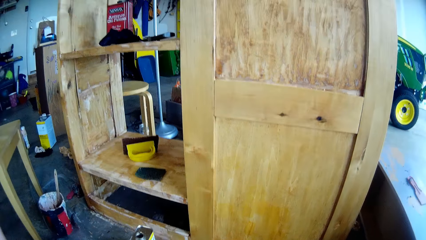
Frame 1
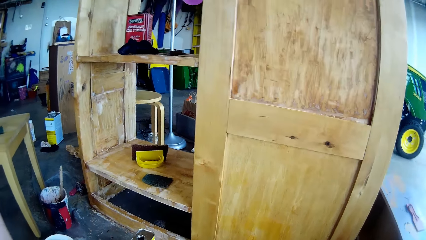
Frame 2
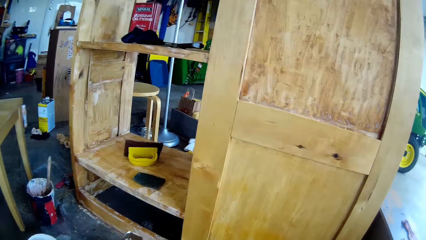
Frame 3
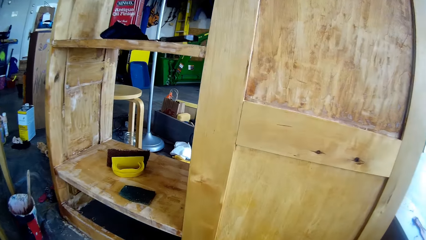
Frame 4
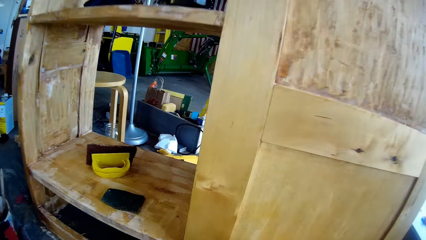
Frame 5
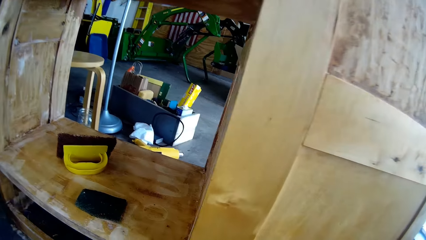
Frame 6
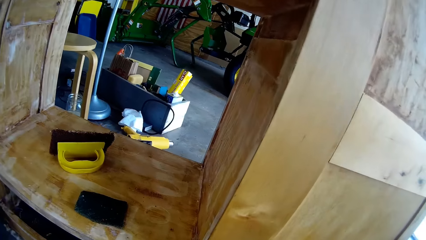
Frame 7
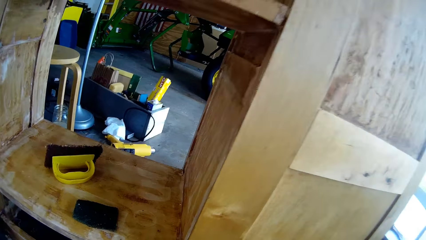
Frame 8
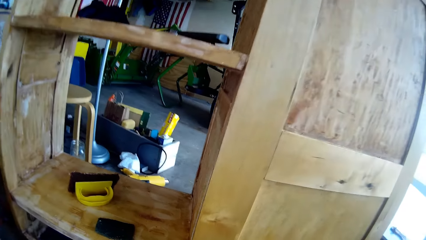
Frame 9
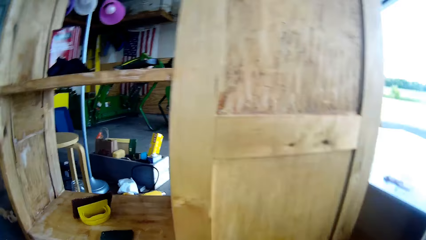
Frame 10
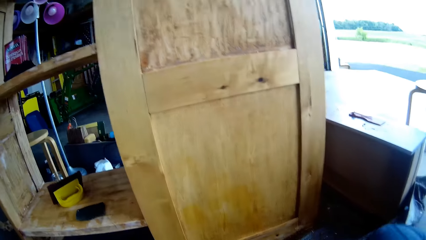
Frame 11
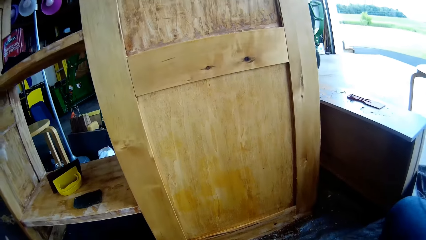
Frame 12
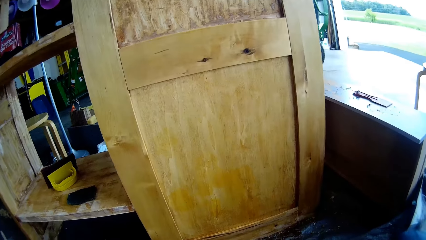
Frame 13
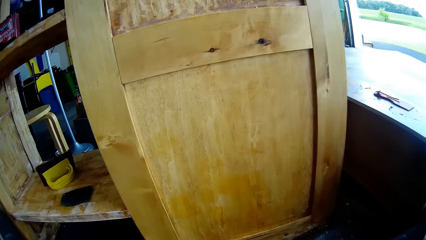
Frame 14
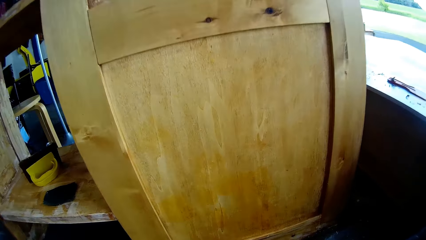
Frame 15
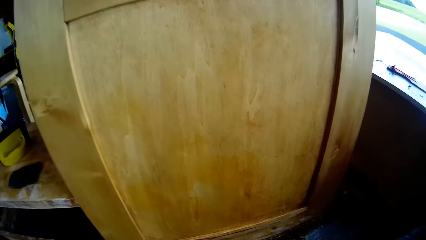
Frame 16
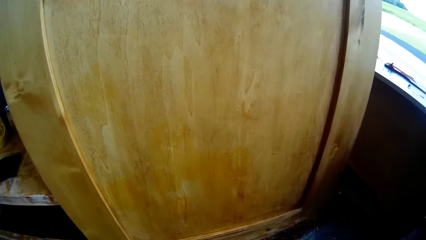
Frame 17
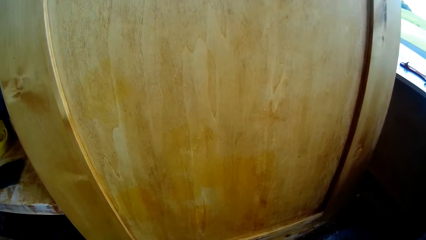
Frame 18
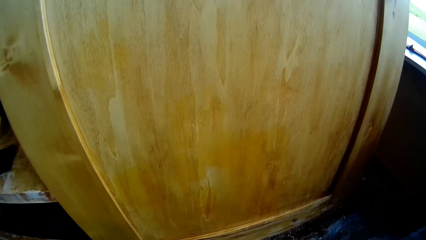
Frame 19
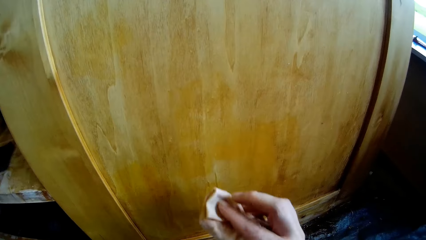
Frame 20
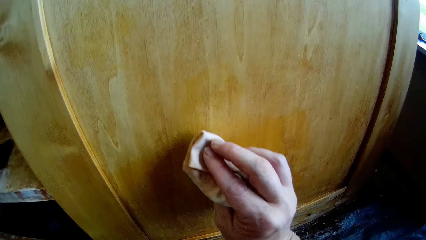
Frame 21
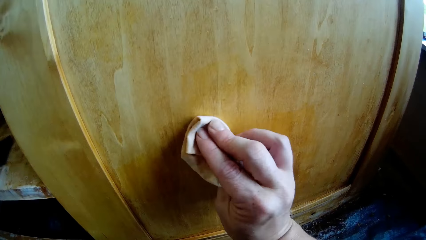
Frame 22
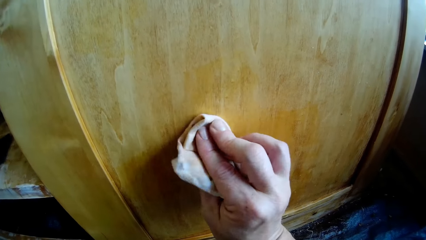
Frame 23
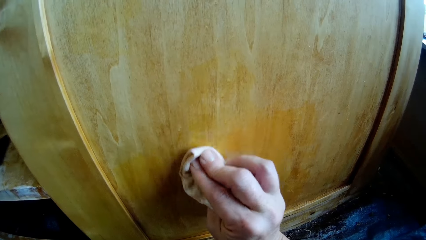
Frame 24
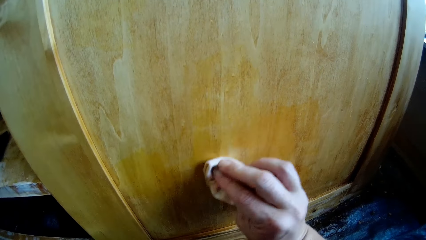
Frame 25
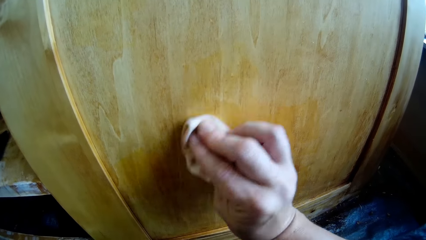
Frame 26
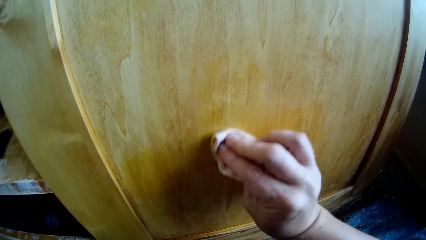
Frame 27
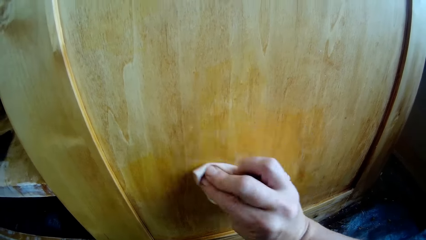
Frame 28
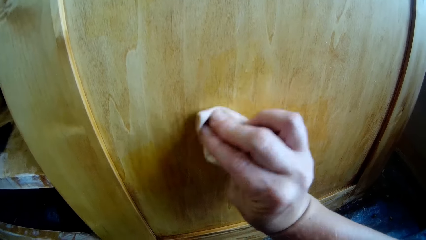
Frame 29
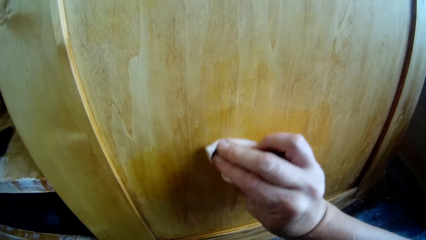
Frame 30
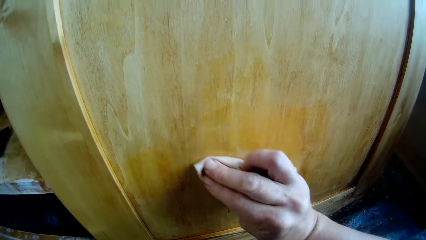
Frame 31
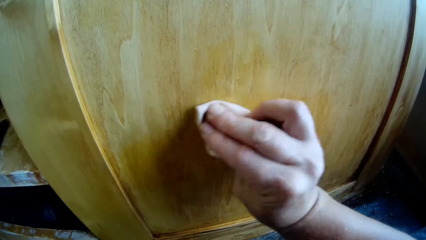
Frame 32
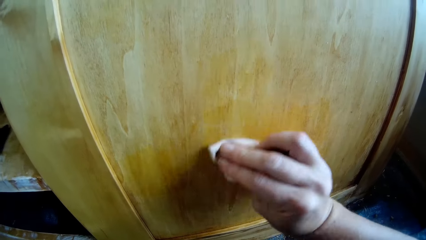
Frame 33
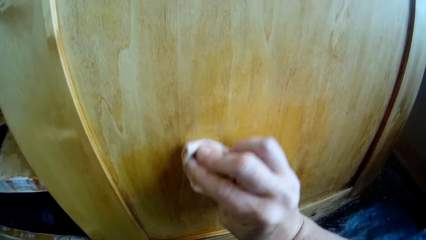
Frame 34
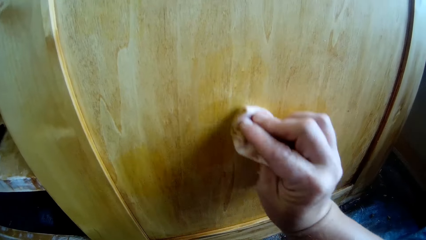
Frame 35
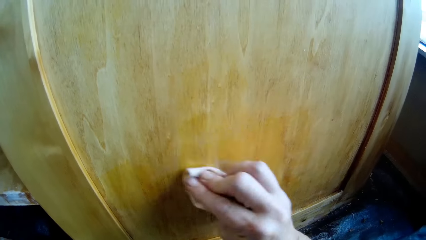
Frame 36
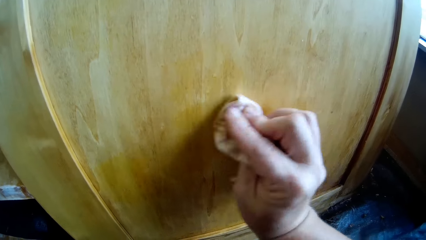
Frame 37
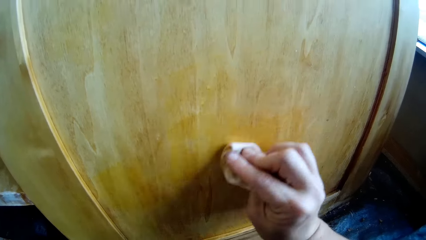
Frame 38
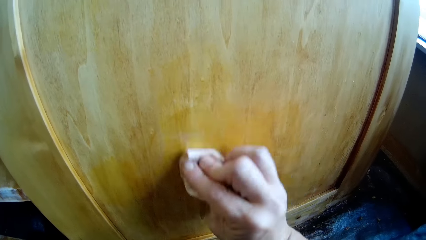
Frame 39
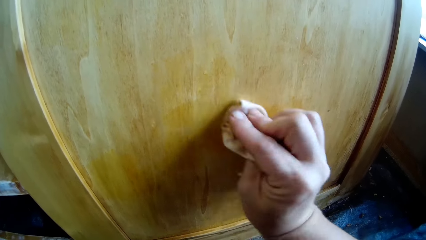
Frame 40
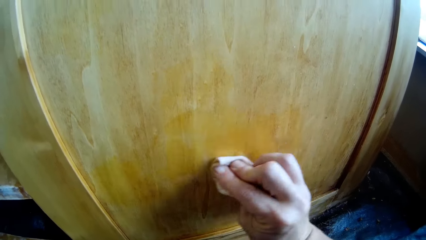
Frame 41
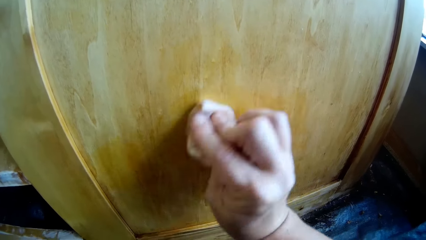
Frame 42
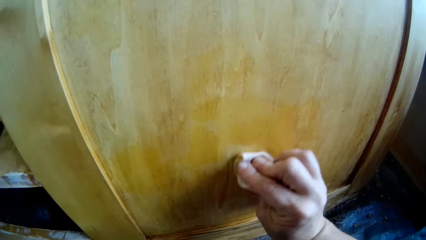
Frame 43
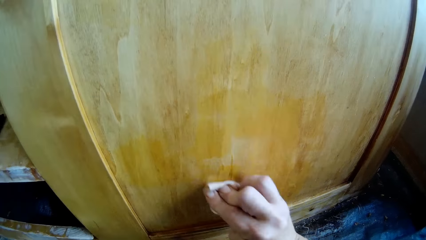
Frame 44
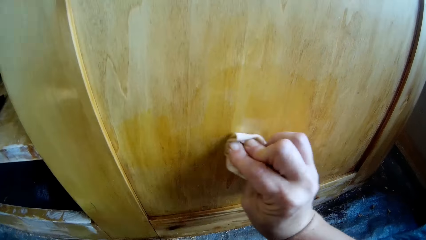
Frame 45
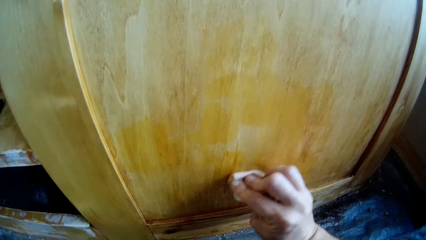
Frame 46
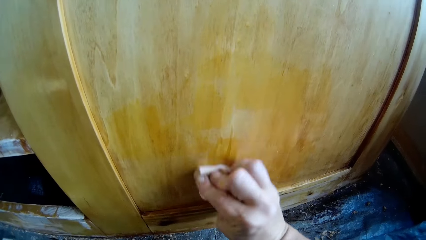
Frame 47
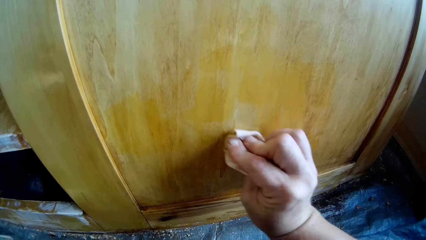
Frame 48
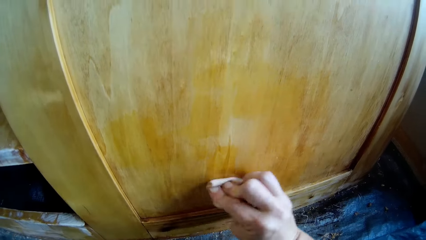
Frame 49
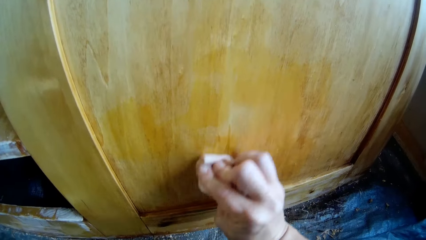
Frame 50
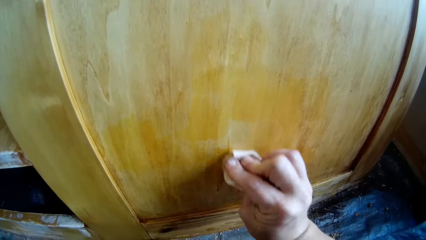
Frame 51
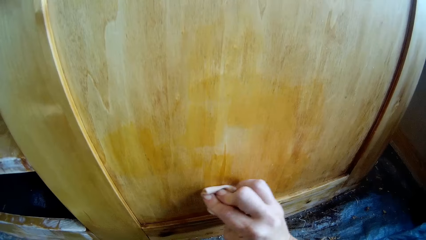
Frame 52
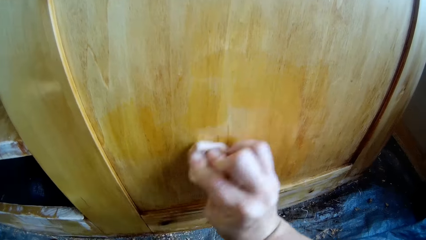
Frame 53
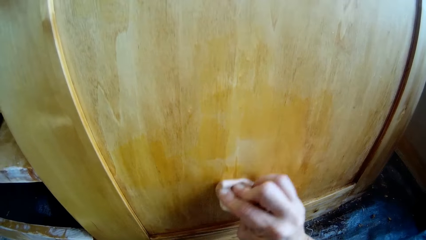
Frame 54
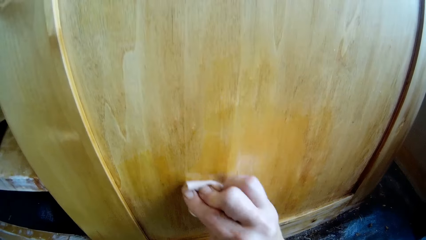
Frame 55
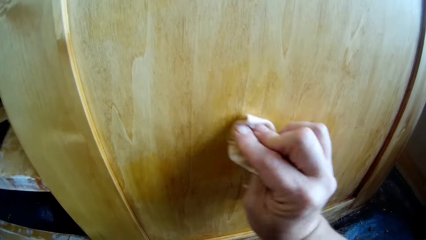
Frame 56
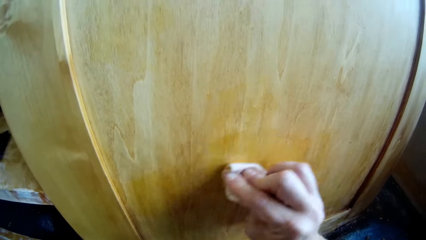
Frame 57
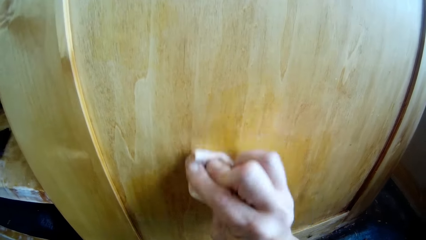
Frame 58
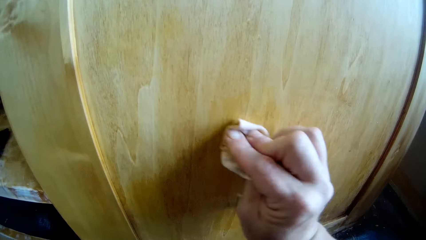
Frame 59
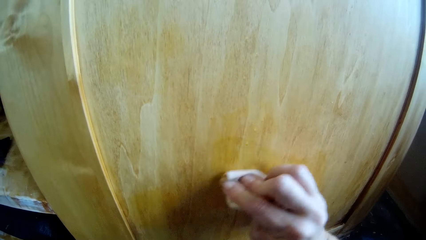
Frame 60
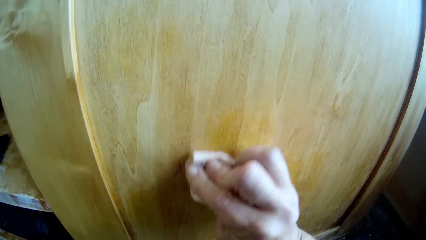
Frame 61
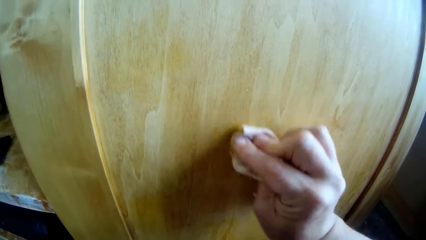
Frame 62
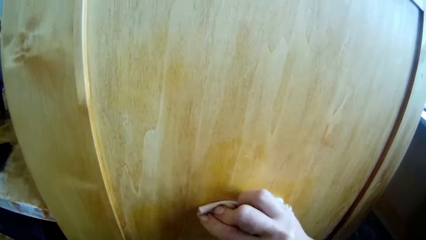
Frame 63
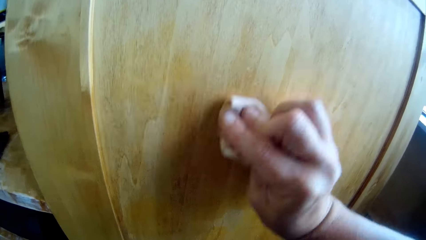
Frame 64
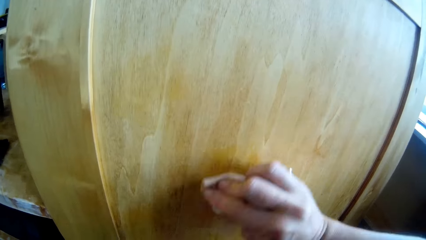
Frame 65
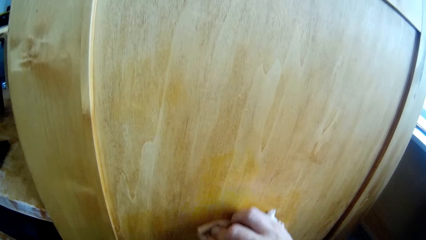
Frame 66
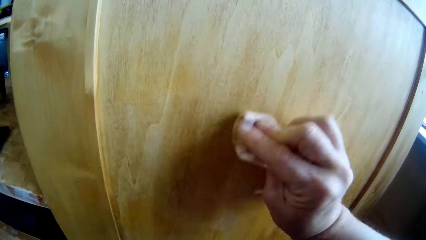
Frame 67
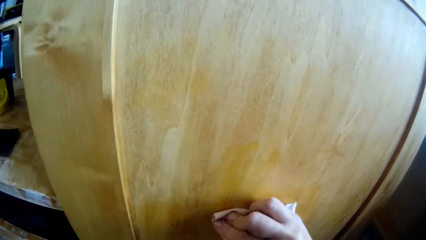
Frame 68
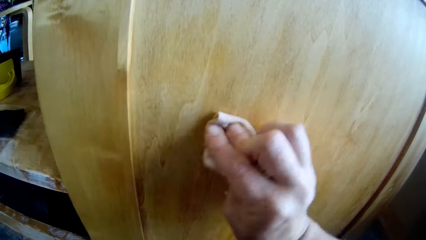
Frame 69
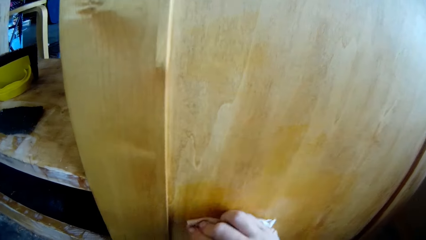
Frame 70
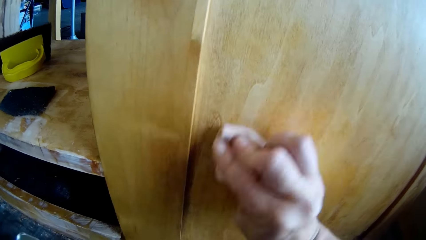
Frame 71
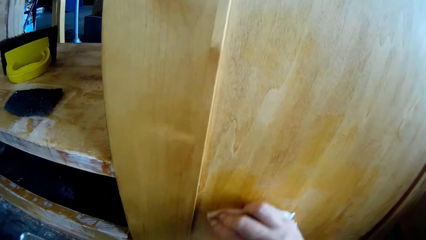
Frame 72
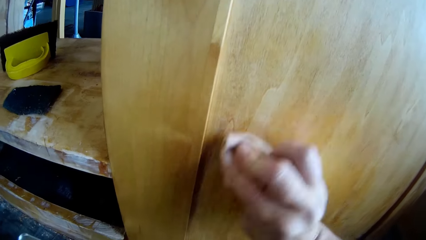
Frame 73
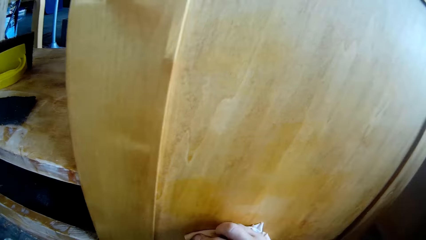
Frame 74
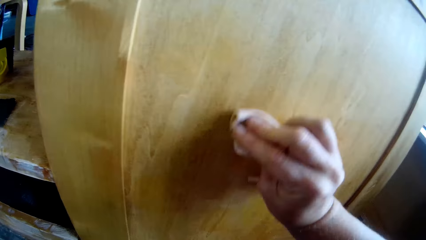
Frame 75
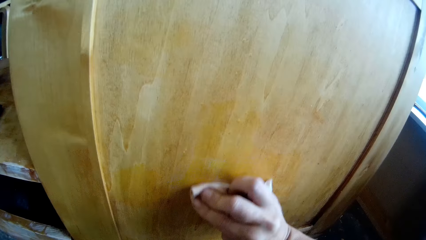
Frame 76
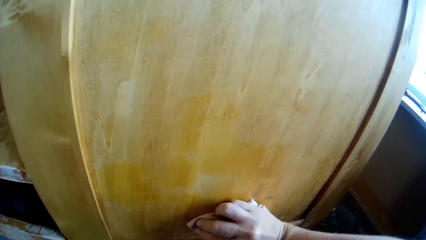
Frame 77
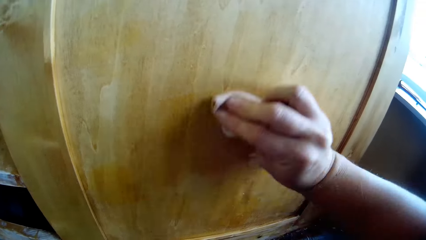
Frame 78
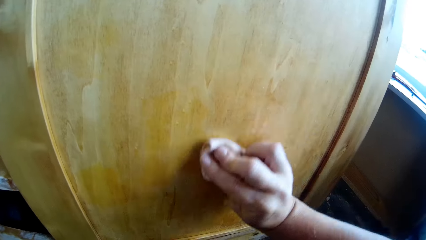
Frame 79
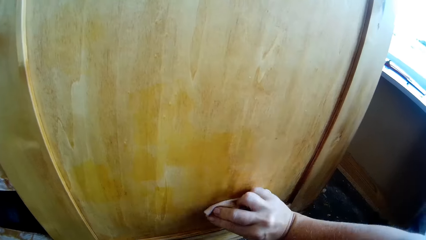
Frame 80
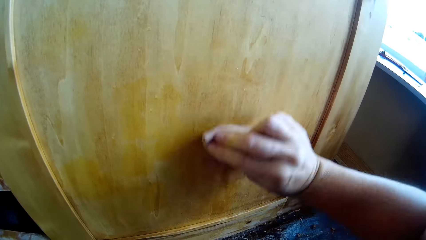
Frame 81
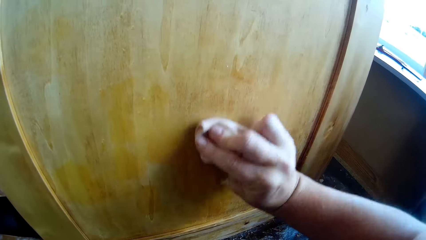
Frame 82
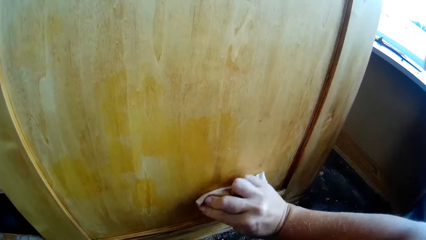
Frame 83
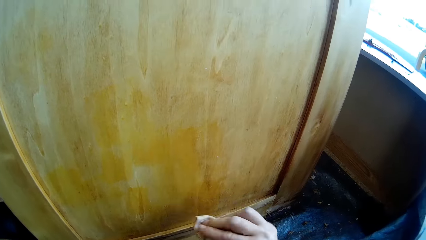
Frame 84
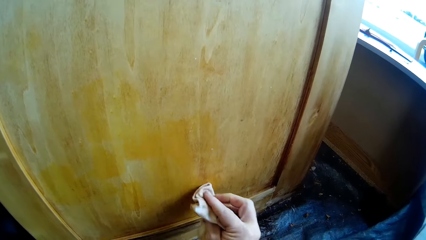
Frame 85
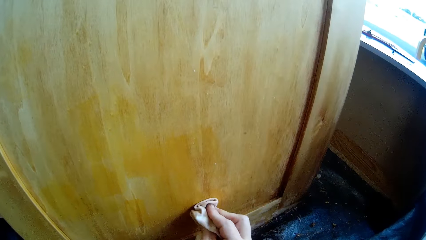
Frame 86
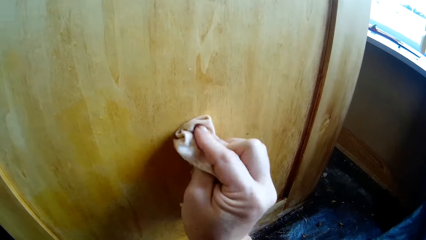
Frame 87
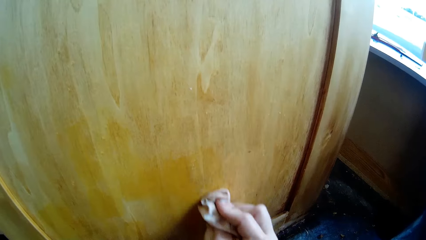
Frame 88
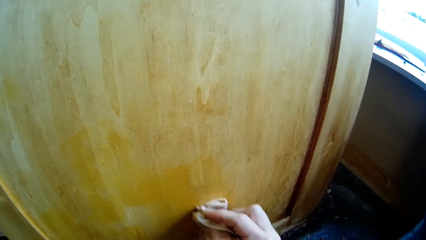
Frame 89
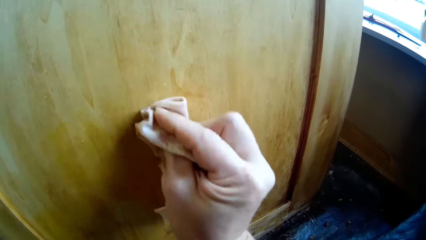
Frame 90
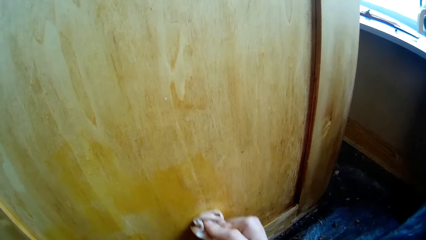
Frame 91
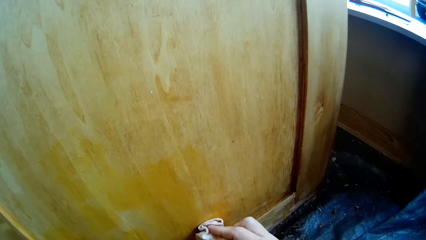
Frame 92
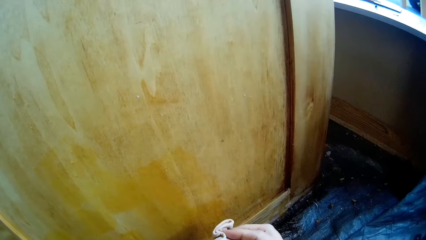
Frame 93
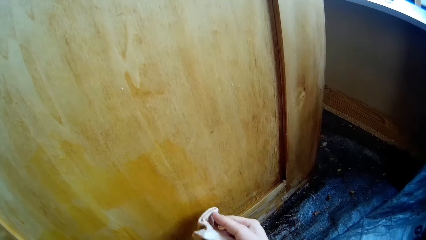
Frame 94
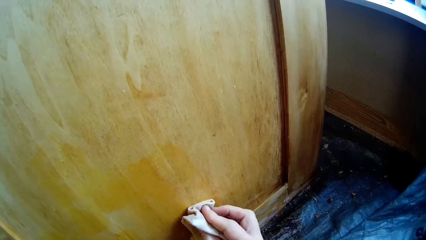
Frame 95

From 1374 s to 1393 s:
The camera wearer looks at the cupboard. They move the hand aside. They wipe the wooden cupboard with the tissue paper or cloth.
